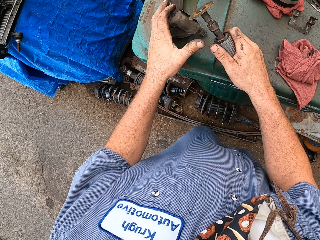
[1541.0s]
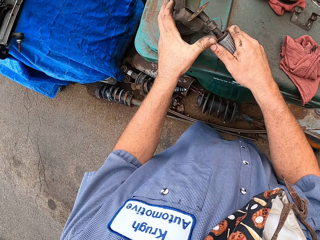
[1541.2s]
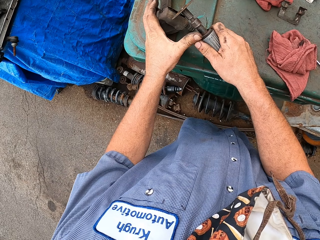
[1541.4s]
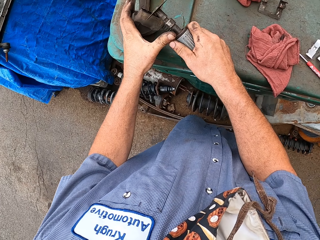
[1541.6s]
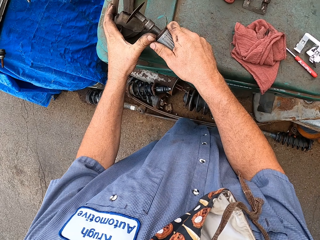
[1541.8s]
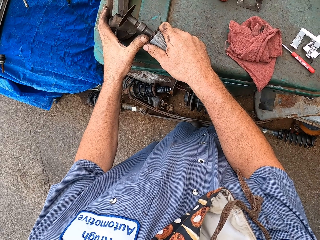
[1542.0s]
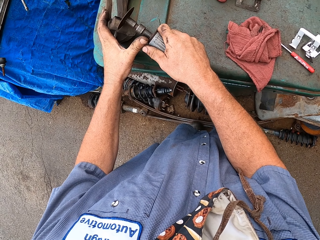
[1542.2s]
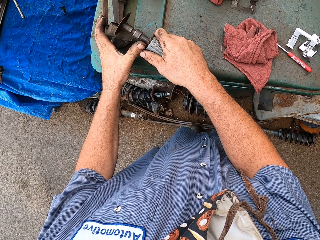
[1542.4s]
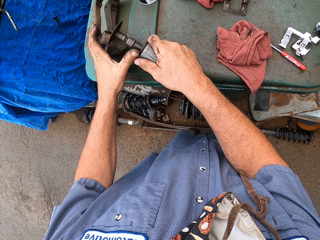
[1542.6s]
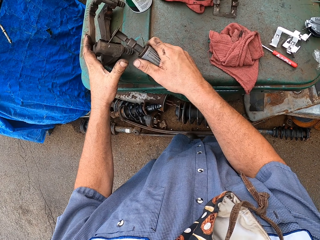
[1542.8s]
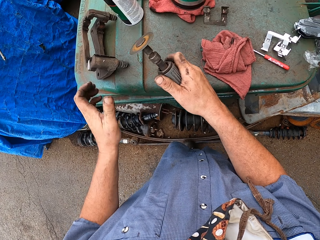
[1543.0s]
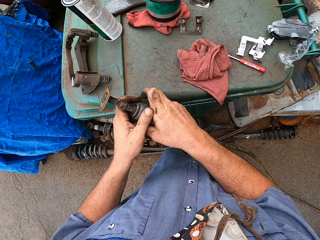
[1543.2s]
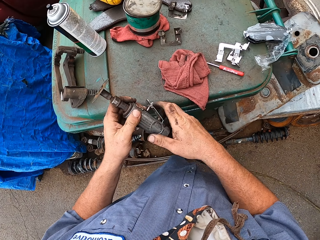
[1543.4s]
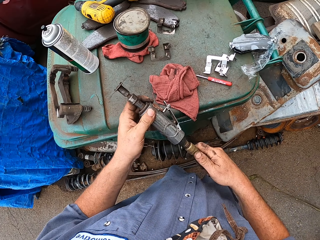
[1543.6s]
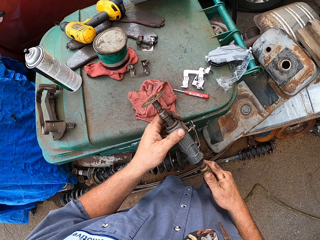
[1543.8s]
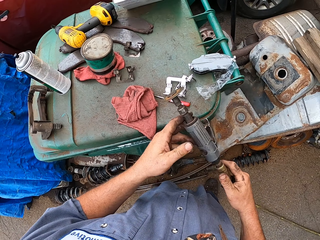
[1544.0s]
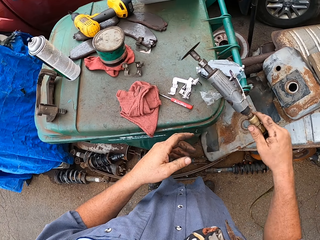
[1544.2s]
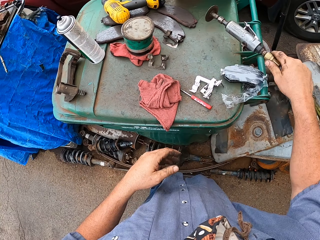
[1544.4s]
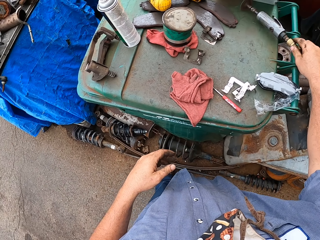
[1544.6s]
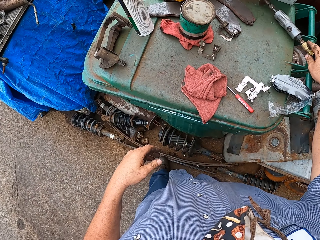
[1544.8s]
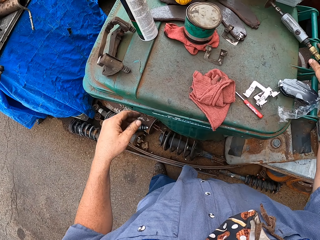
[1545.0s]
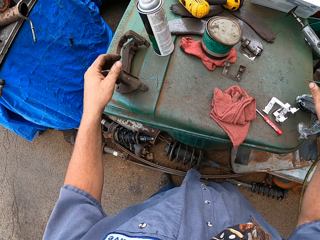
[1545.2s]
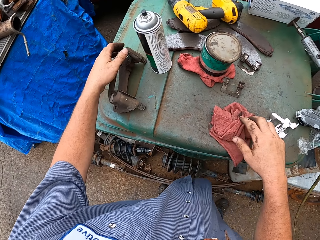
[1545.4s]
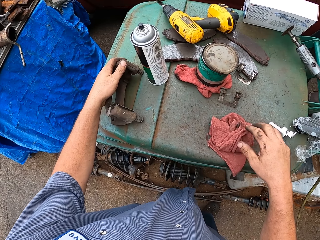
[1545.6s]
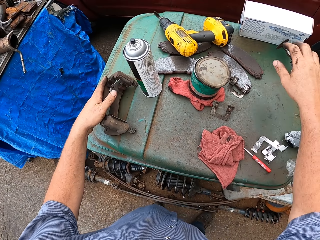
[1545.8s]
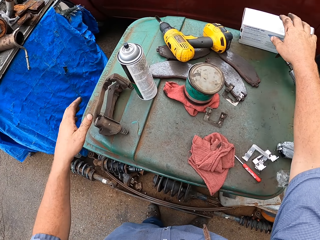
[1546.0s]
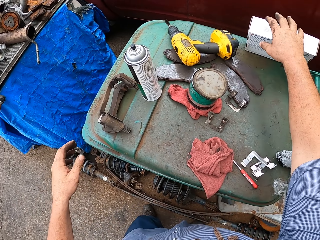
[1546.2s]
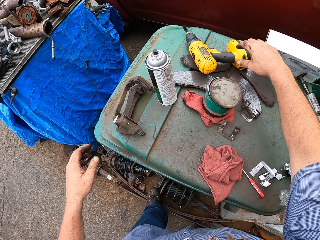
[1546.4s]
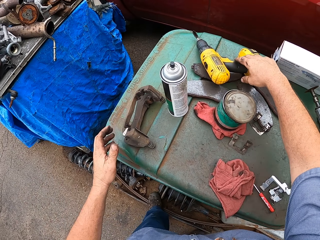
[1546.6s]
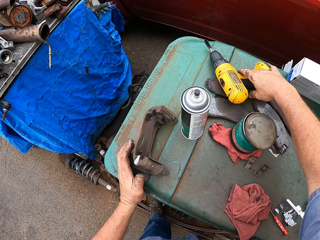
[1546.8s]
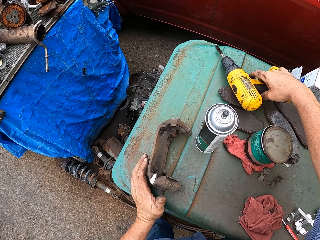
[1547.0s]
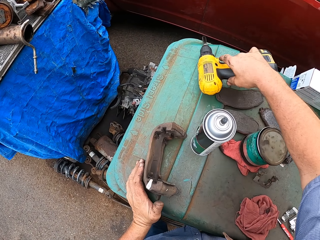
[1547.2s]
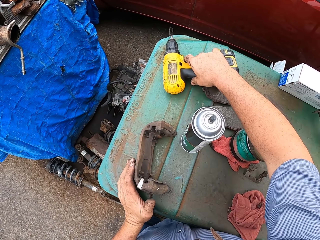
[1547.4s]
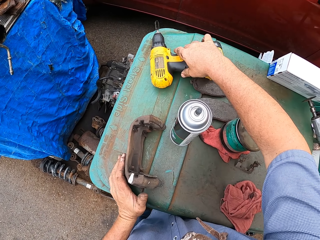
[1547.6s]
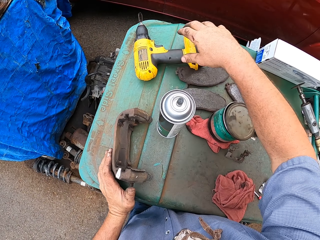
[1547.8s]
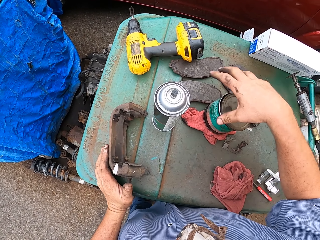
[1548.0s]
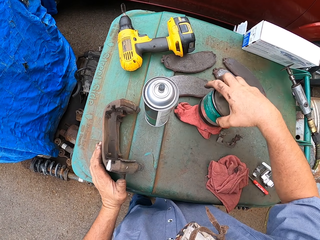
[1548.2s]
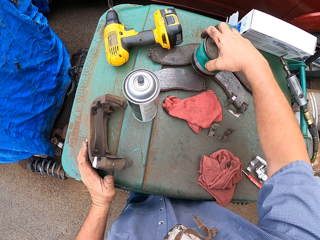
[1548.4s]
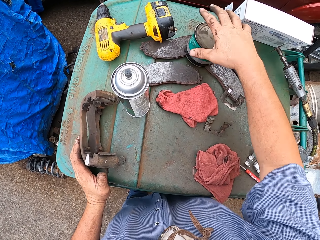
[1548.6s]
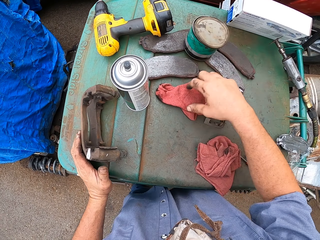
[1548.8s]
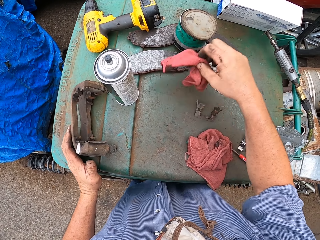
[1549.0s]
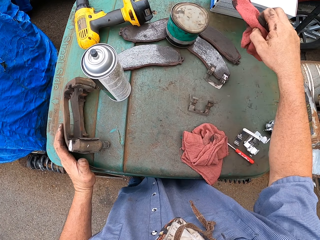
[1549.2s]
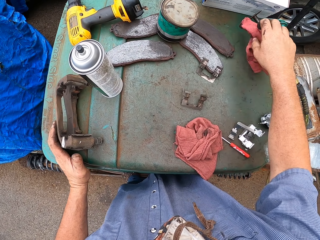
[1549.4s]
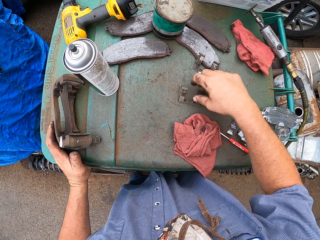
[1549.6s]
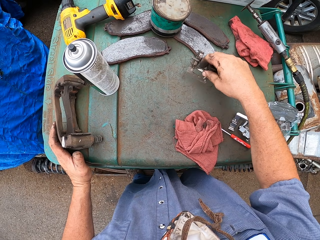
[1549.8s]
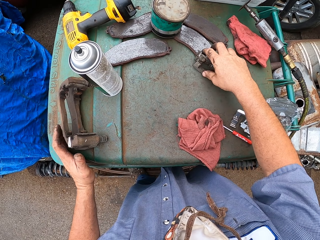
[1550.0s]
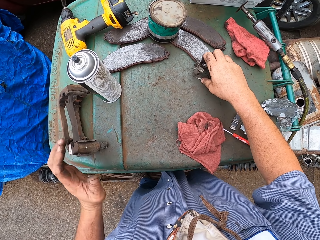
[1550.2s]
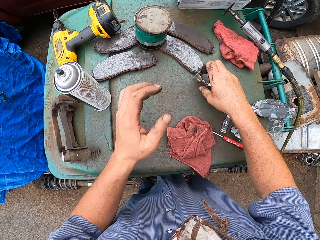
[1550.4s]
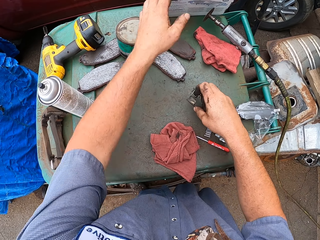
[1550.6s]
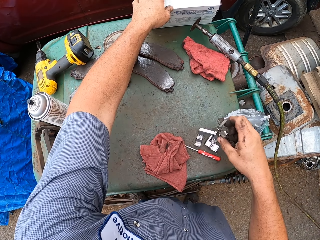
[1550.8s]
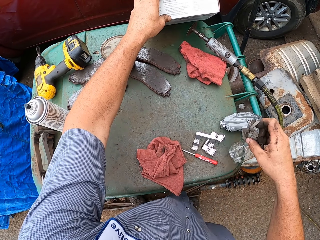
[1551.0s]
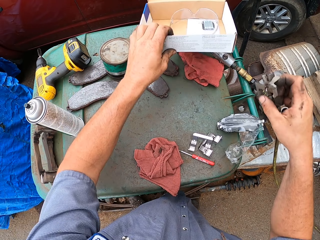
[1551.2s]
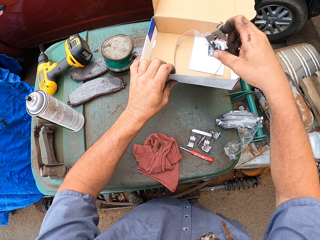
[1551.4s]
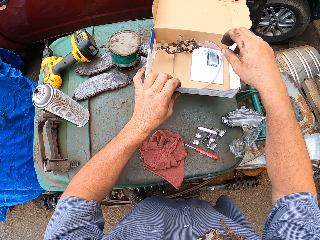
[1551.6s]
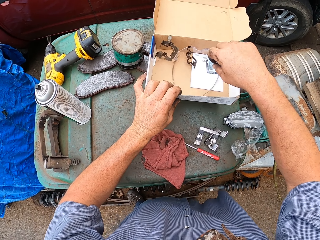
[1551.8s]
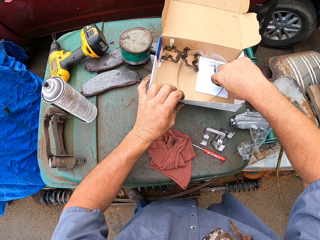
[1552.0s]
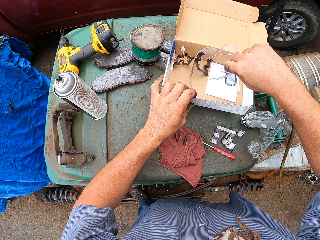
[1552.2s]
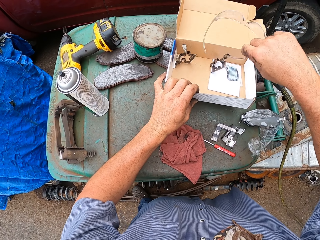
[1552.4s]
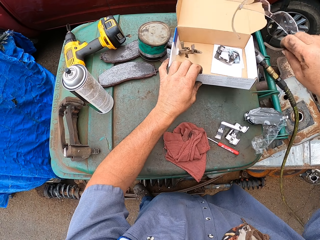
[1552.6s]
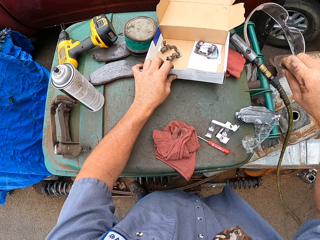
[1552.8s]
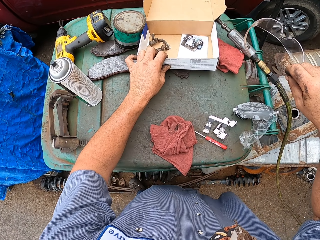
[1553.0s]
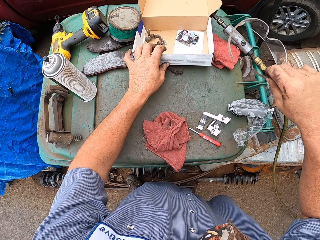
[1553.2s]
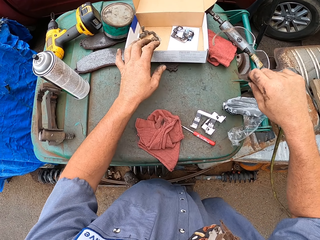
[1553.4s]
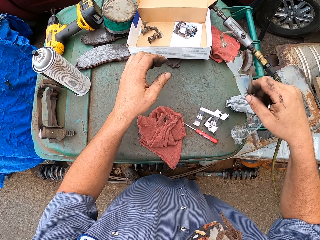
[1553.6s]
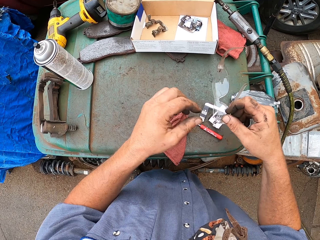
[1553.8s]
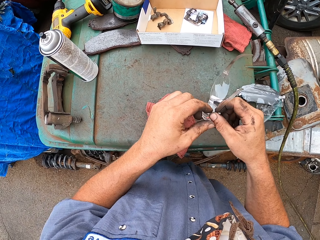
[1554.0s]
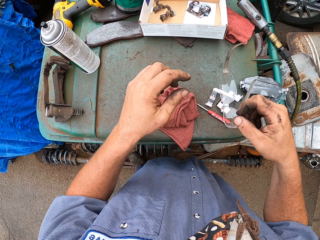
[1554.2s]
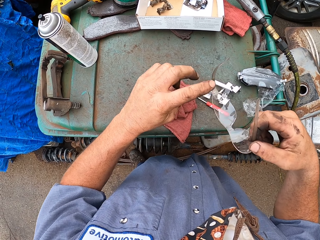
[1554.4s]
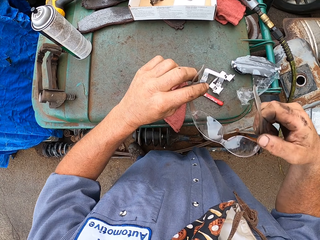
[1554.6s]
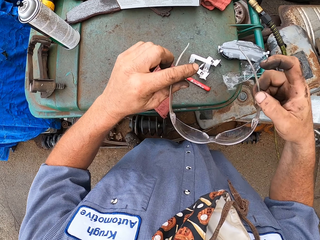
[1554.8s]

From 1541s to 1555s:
The camera wearer operates the tool on the brake pad. They place the air grinder on top of the dustbin. They touch the brake part. They move the cordless drill on top of the dustbin. They move a can on top of the dustbin. They move a towel on top of the dustbin. They place a metal part inside a box. They pick a tool on the bin. They place glasses on top of the head. They place the tool in the box. They pick a protective glass from the box.

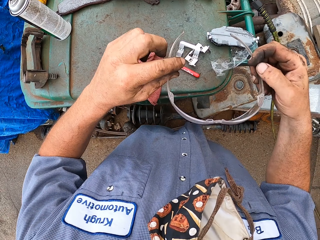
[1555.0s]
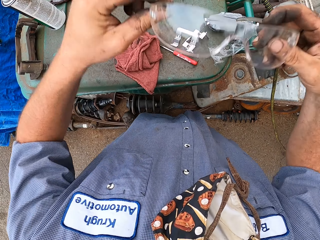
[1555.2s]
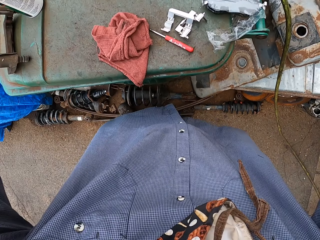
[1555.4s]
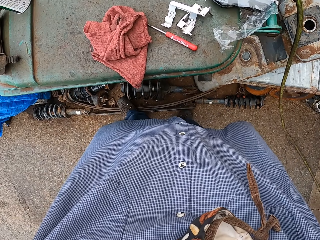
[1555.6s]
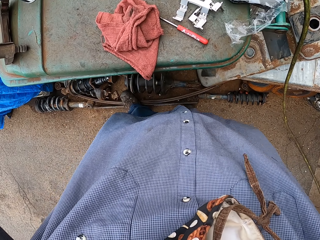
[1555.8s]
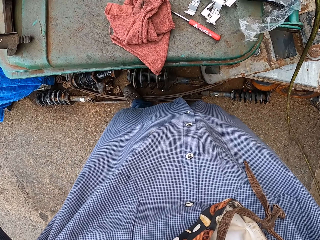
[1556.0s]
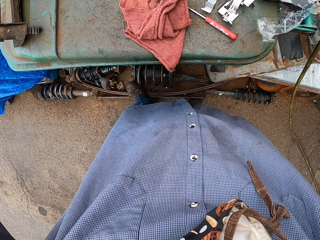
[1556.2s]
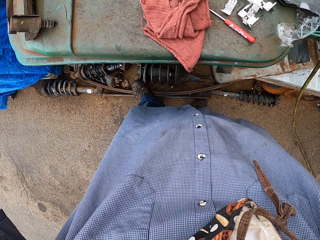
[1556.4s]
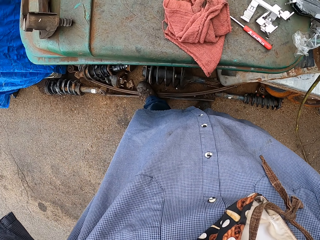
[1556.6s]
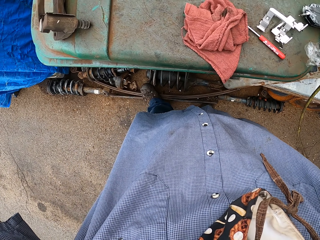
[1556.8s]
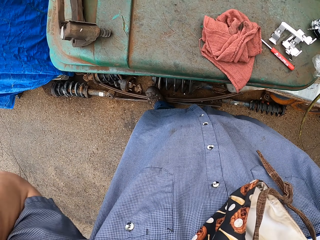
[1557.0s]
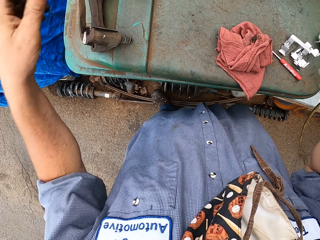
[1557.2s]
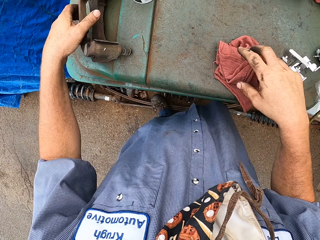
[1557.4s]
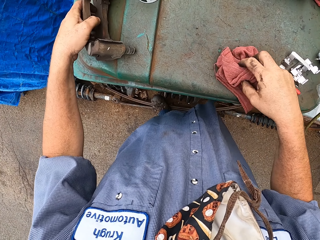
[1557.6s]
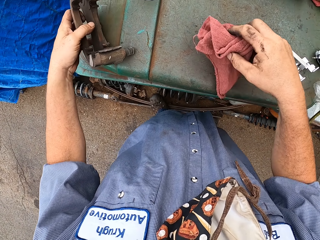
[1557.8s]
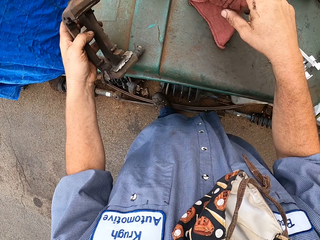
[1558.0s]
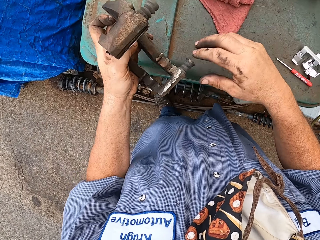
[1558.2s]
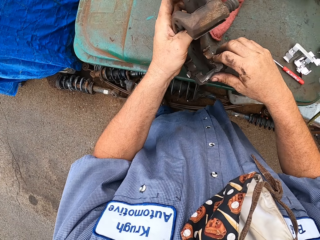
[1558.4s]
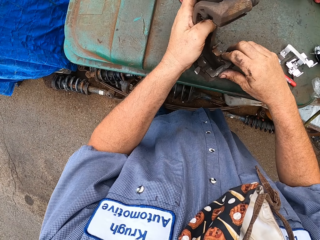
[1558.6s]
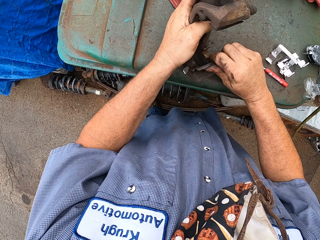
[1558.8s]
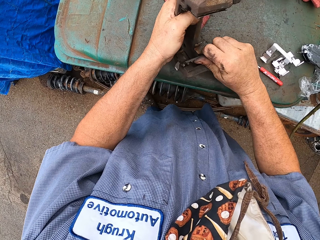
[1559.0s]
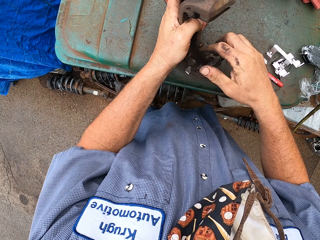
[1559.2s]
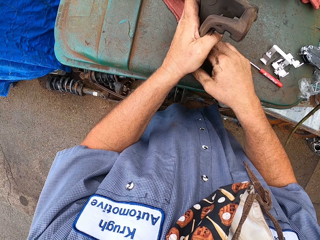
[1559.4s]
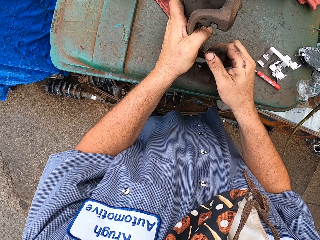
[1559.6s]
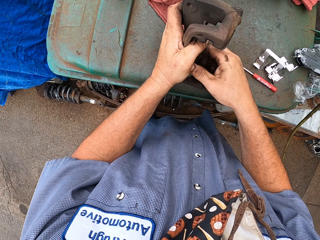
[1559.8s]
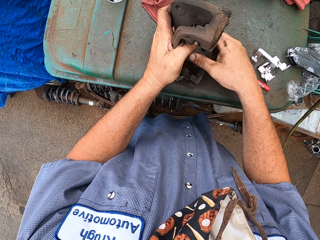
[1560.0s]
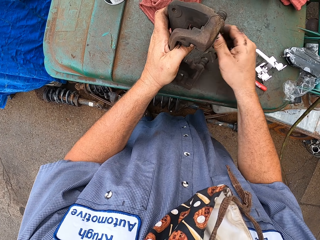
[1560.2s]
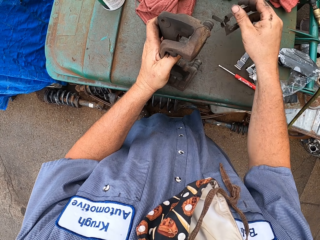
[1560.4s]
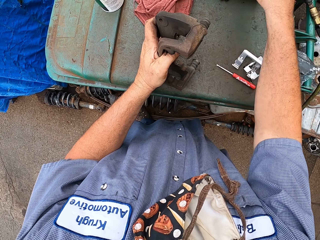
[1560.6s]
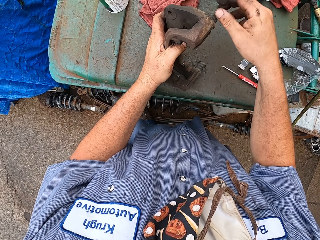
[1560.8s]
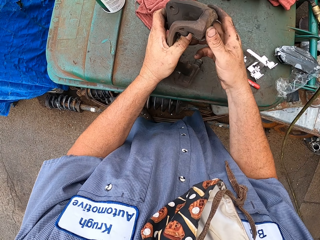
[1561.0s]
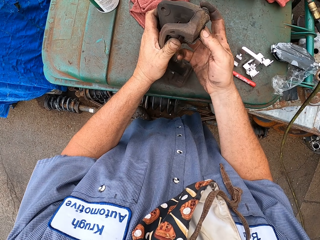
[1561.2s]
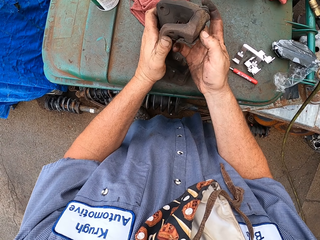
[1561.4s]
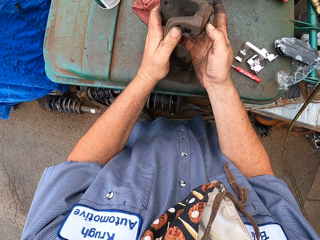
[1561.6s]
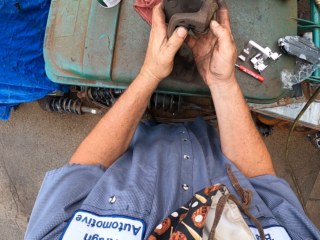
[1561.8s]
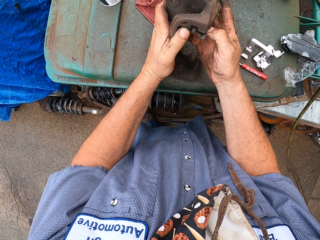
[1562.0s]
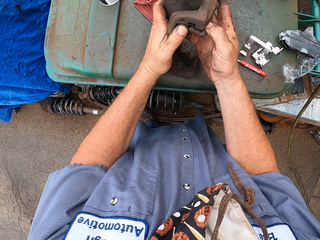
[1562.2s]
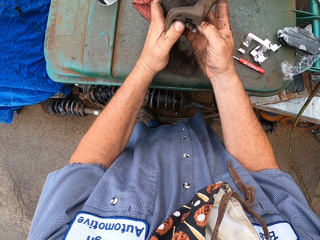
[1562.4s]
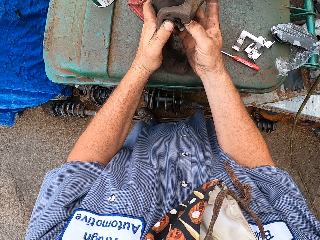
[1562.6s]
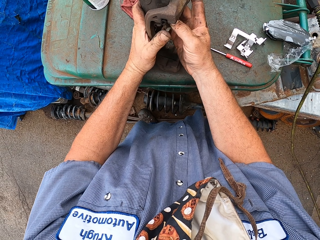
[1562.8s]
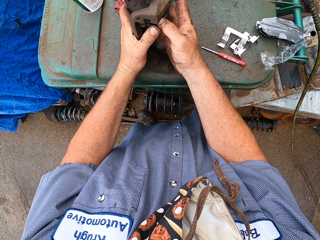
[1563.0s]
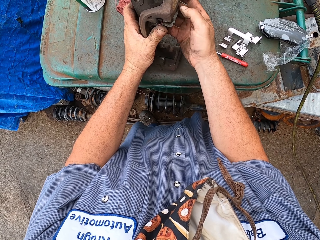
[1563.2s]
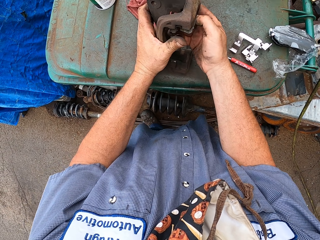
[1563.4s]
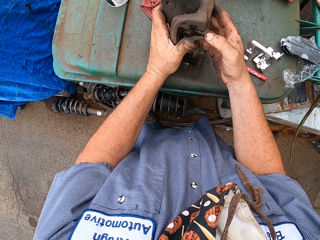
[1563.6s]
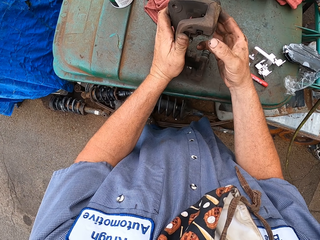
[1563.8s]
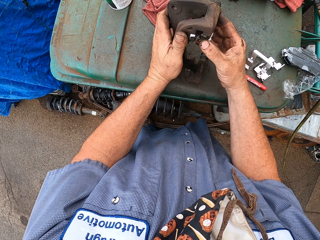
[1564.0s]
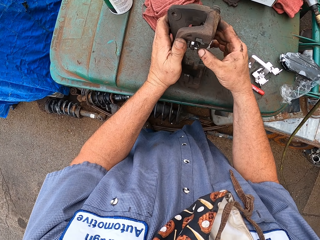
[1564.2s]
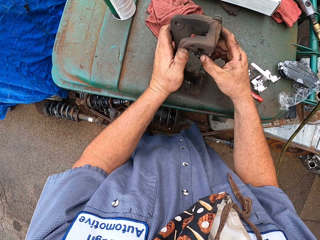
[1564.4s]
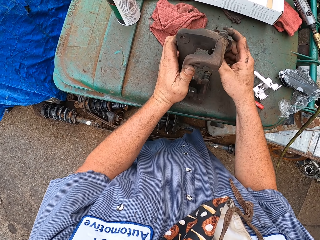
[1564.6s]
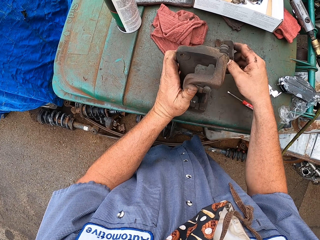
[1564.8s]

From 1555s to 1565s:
The camera wearer touches the towel on top of the dustbin. They touch the brake part on top of the dustbin. They put on the protective glass. They pick the brake pad from the bin. They move a cloth on the bin. They remove part of the brake pad on the bin.
